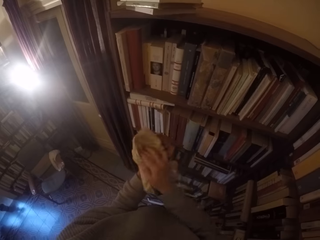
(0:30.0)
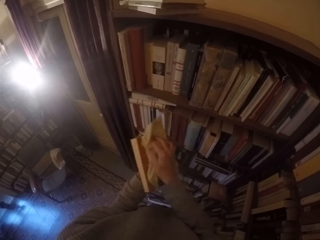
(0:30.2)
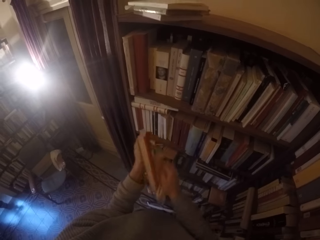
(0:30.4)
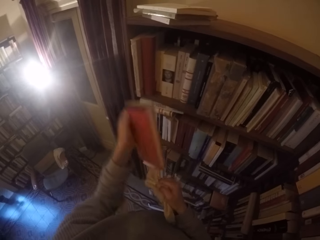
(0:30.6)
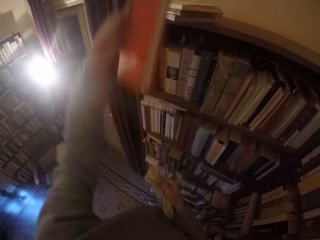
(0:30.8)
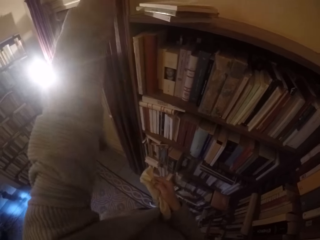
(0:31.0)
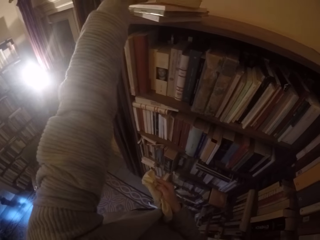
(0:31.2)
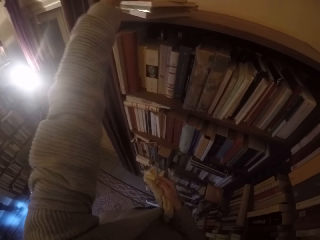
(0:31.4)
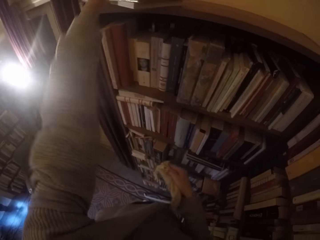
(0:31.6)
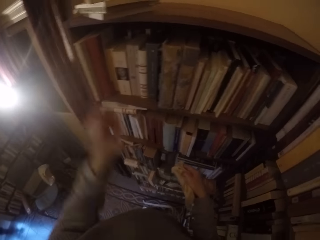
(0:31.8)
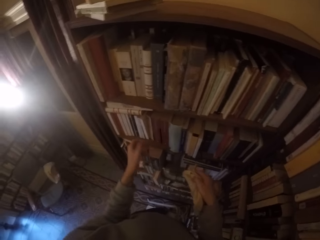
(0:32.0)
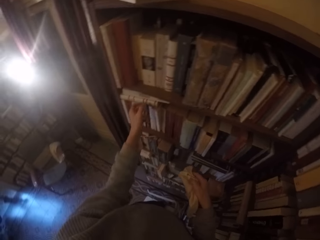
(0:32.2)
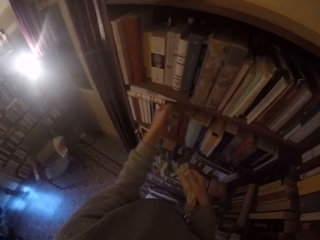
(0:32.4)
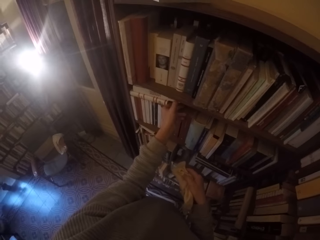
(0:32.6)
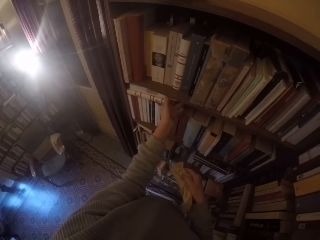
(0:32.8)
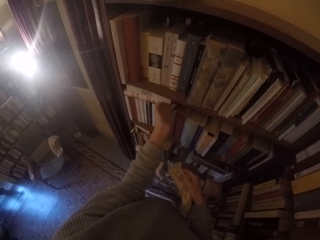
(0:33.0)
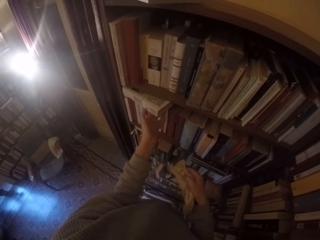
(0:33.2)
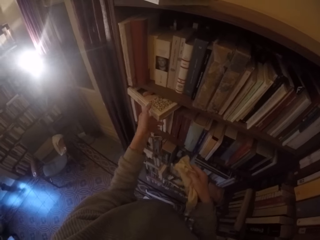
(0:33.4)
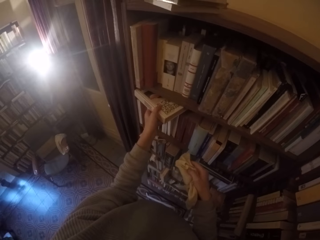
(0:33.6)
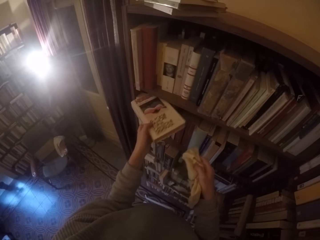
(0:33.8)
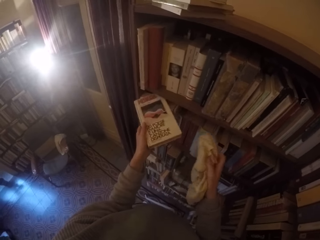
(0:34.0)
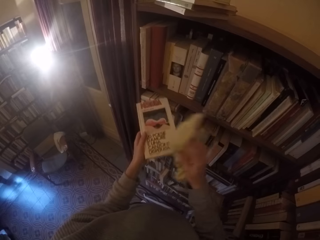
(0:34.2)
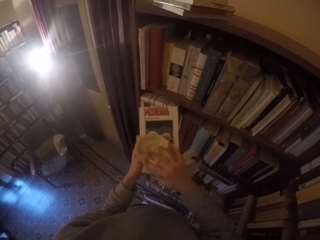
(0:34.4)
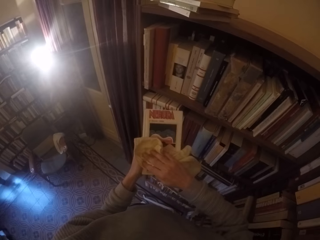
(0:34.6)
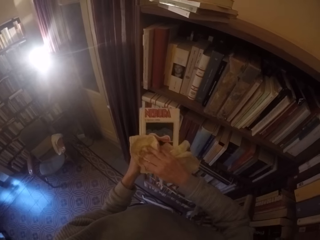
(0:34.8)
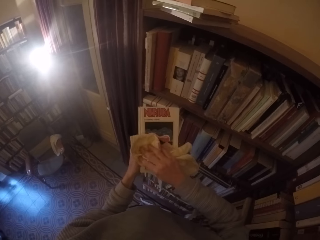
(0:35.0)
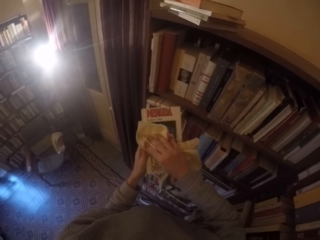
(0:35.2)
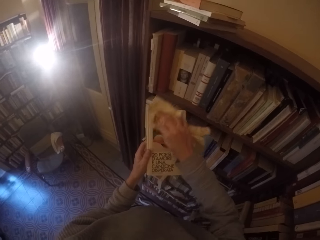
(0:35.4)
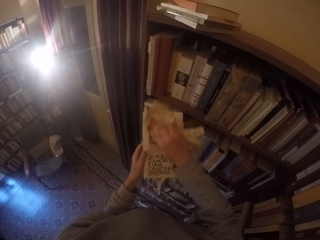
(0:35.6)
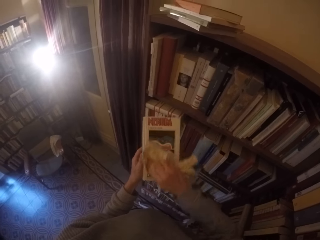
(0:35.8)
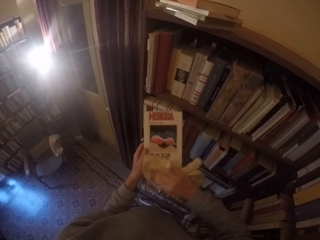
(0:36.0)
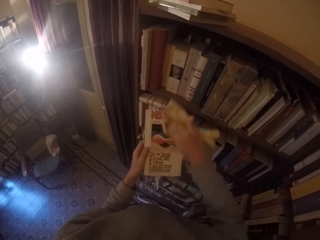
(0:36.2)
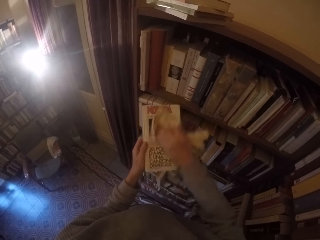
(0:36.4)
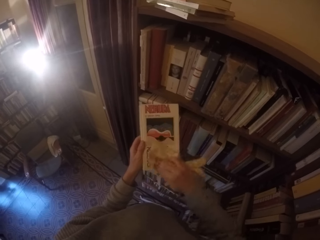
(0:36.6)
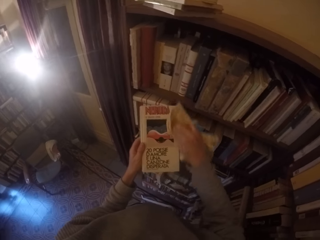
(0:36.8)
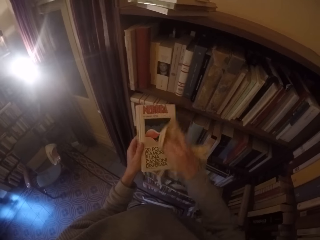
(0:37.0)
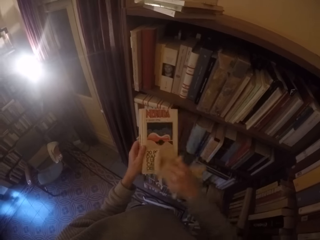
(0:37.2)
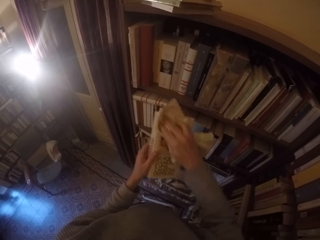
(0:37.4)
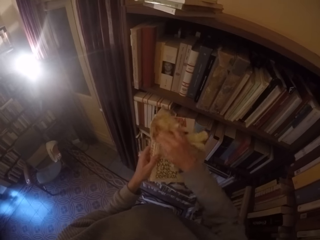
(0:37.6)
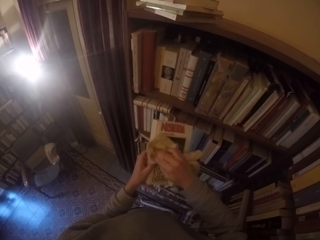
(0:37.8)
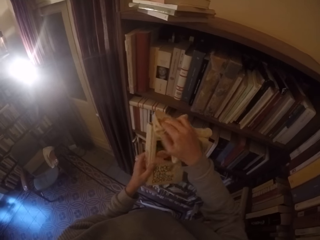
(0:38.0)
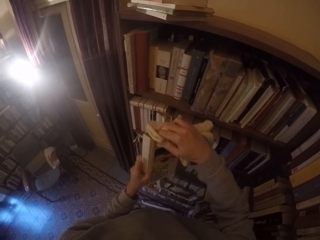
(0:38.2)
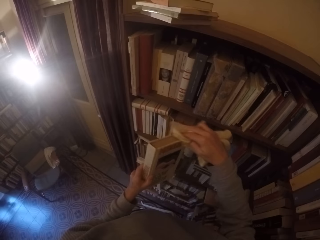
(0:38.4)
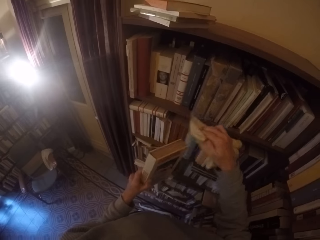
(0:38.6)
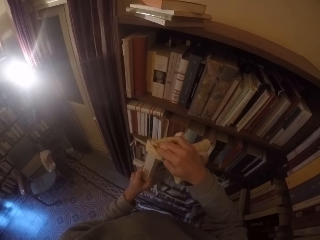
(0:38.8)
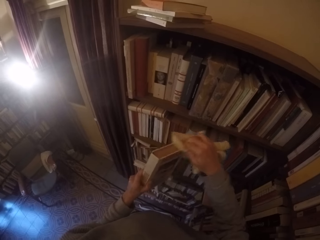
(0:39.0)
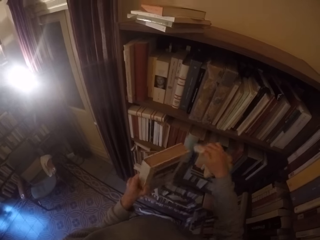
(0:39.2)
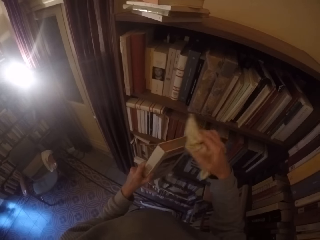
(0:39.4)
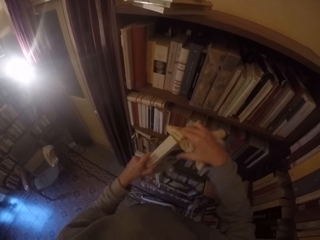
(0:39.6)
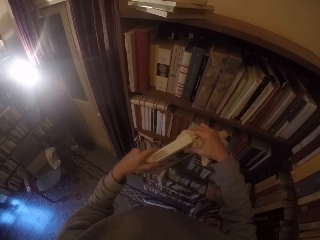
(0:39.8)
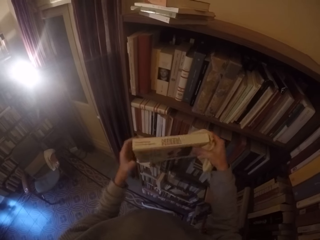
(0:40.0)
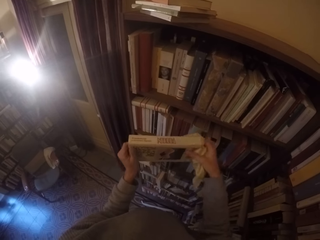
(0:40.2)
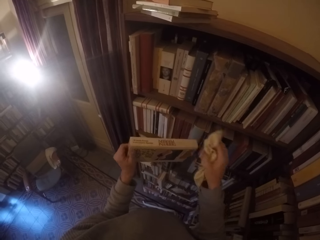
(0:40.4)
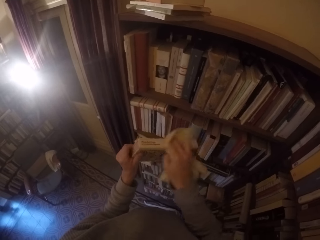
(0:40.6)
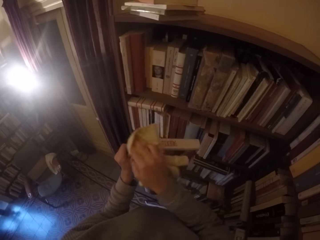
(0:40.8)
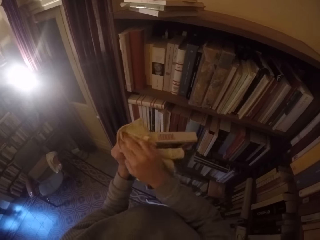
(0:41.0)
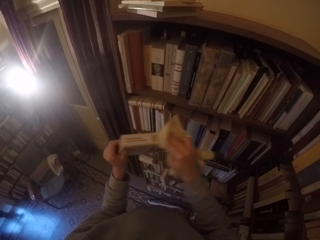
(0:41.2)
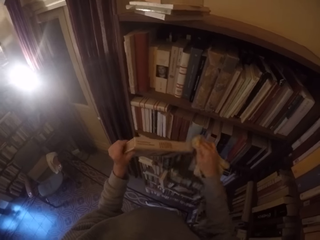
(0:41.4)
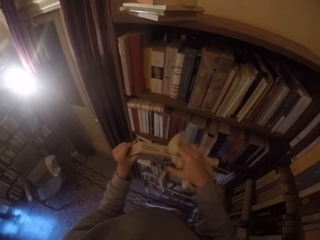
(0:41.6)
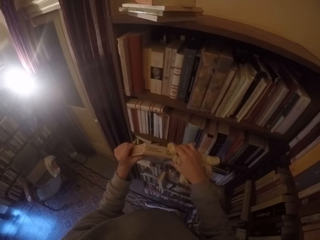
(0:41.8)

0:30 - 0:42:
The camera wearer puts the book on the top of the shelf with his left hand. He picks another book from the shelf with his left hand. He wipes the book with the towel in his right hand.

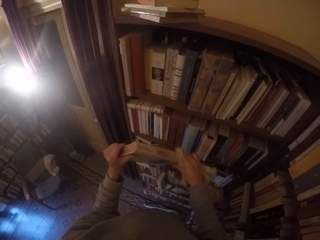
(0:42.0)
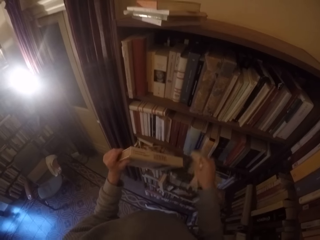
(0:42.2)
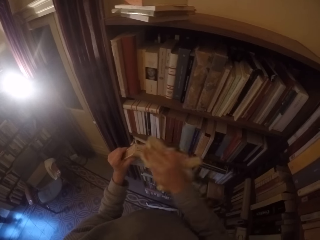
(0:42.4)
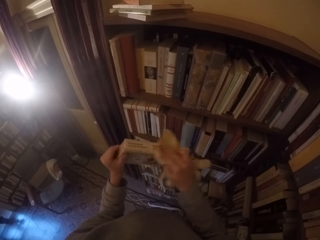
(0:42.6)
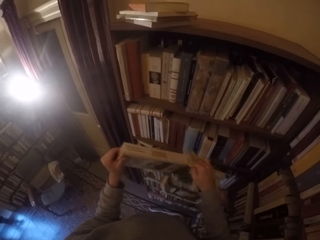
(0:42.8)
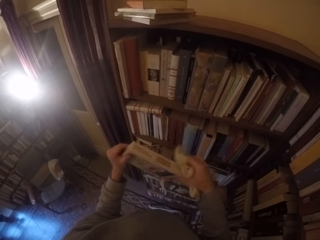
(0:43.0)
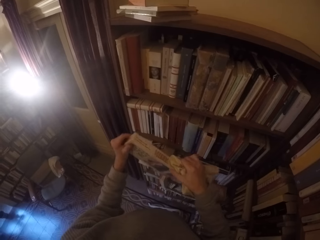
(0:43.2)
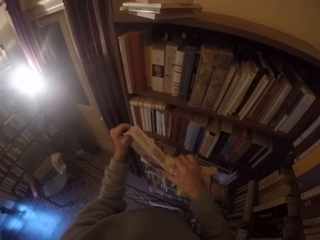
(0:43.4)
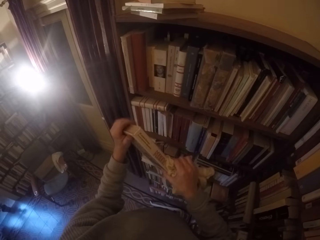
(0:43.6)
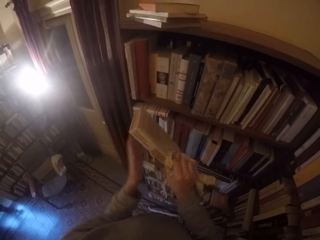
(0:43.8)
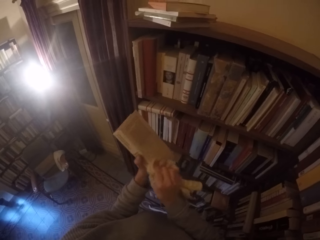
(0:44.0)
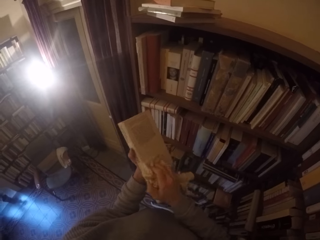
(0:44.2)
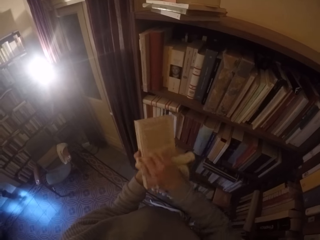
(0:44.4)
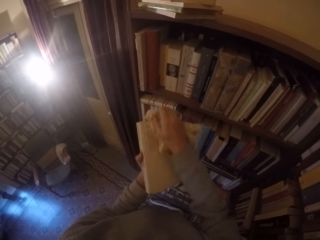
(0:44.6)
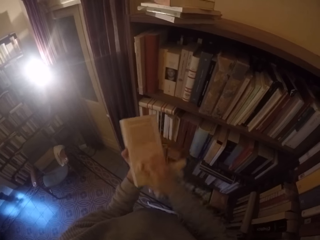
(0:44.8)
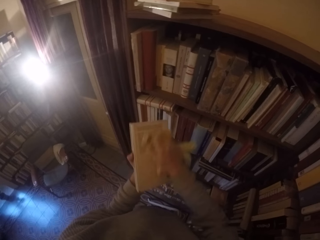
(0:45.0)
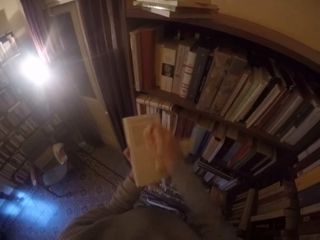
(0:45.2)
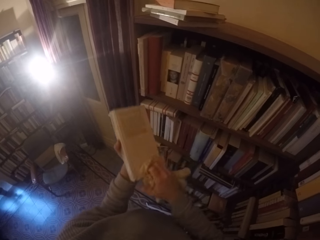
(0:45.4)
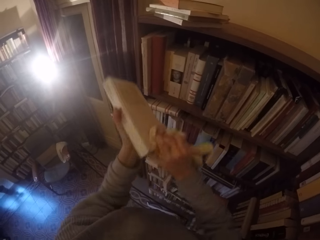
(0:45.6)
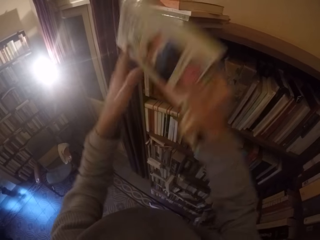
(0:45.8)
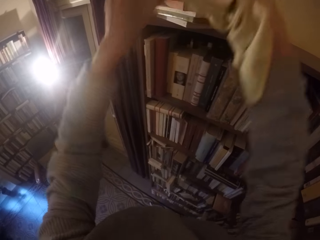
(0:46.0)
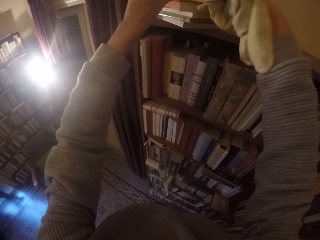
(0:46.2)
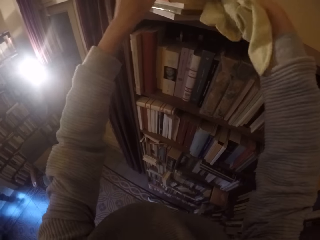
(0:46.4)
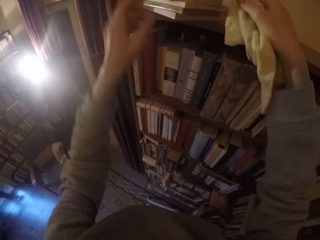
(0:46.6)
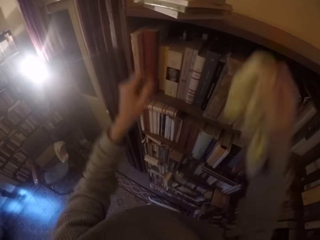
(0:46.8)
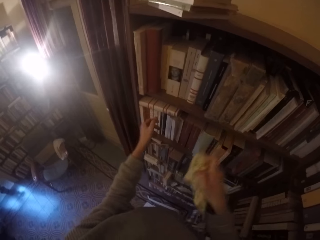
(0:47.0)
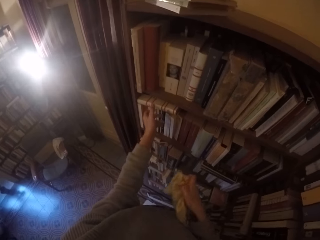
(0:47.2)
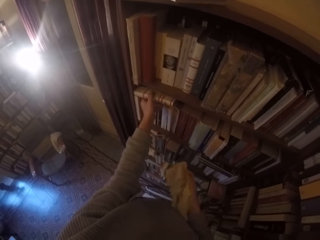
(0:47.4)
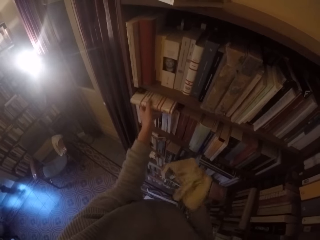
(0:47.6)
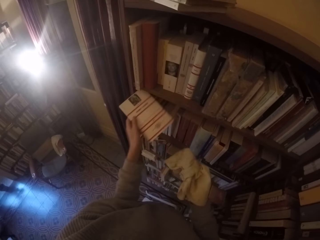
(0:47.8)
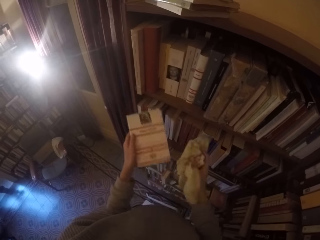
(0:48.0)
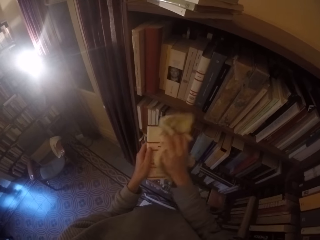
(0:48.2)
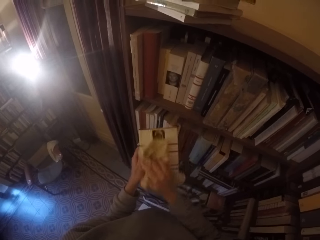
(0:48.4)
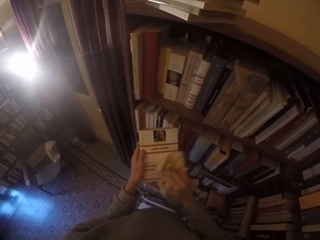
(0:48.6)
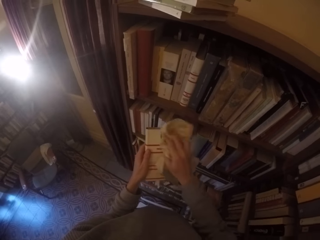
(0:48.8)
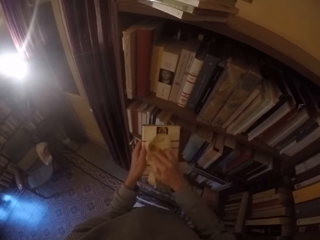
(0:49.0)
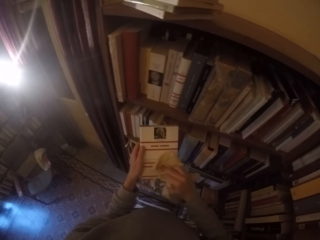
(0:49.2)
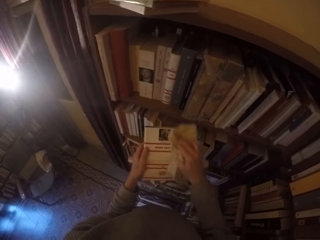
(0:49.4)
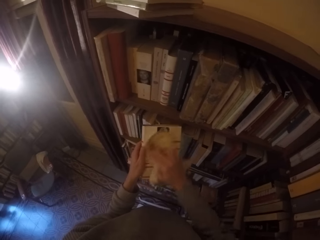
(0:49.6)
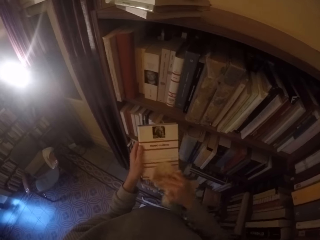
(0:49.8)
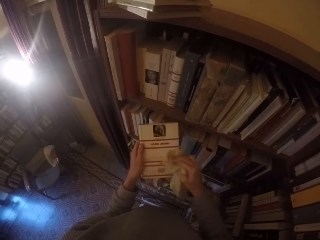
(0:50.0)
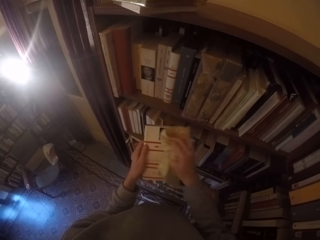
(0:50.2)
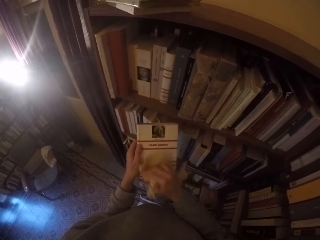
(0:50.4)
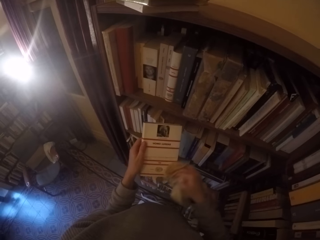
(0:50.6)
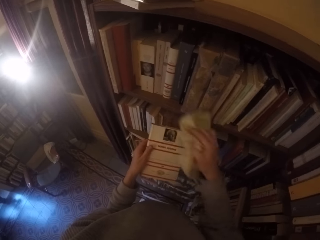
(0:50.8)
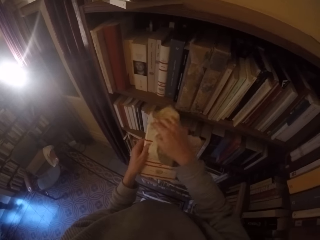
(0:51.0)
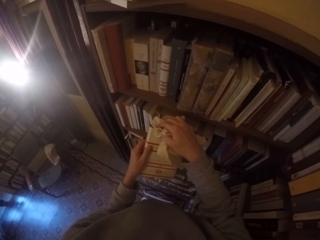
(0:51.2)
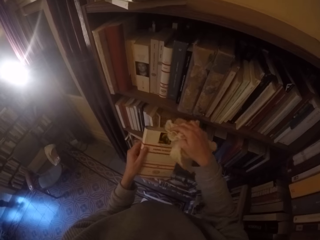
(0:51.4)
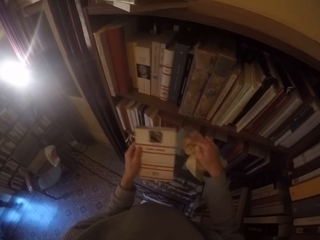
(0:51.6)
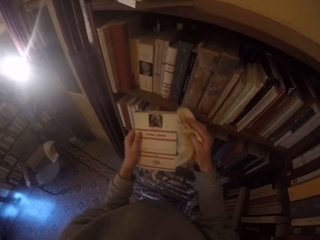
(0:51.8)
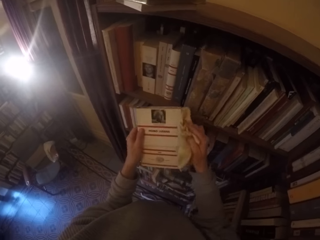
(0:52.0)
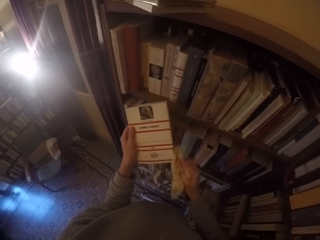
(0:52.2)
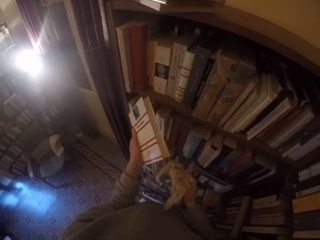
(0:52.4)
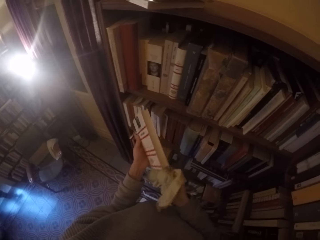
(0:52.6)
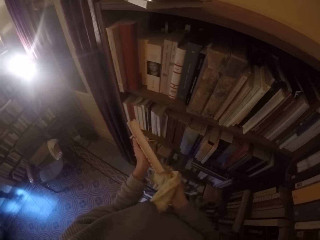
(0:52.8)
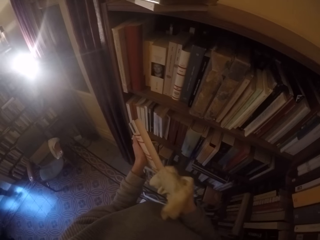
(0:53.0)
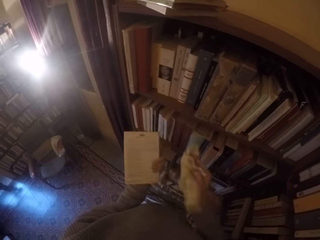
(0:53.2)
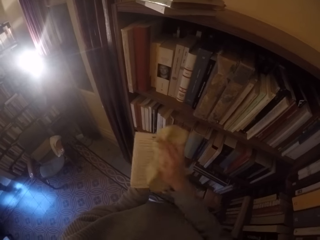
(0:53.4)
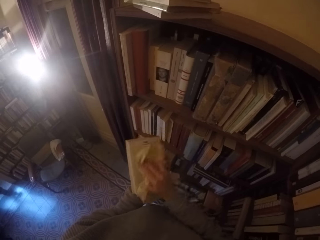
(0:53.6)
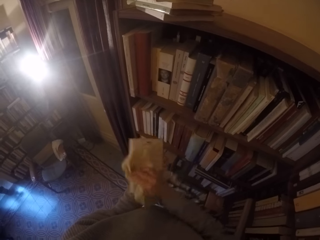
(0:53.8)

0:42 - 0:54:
The camera wearer puts the book on the top of the shelf with both hands. He picks another book from the shelf with his left hand. He wipes the book with the towel in his right hand.
